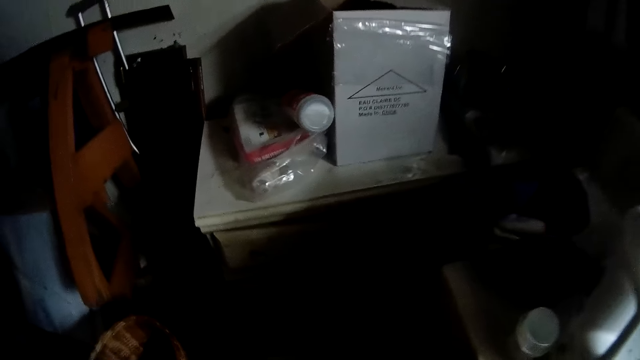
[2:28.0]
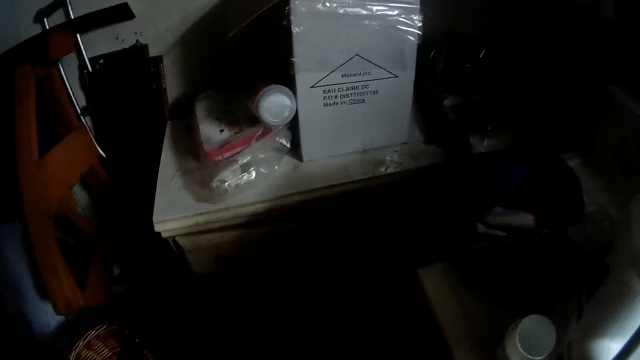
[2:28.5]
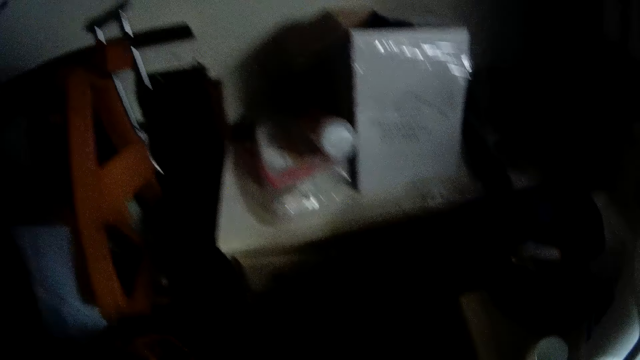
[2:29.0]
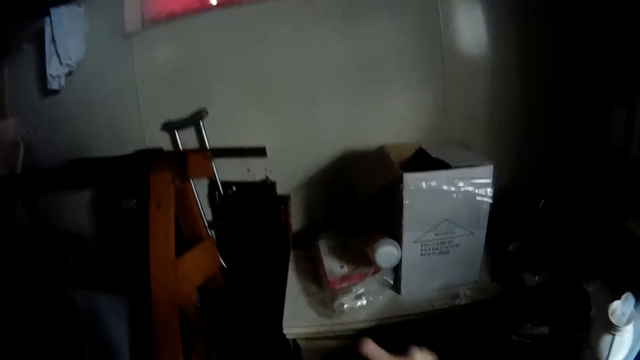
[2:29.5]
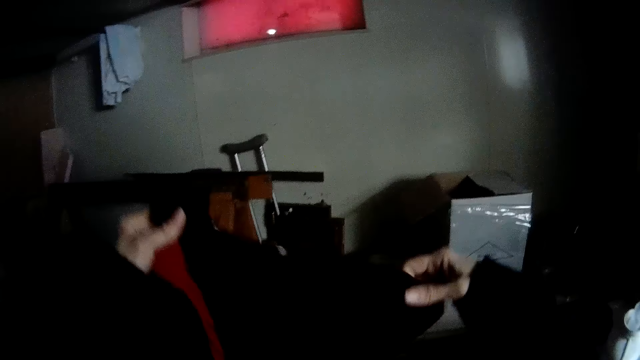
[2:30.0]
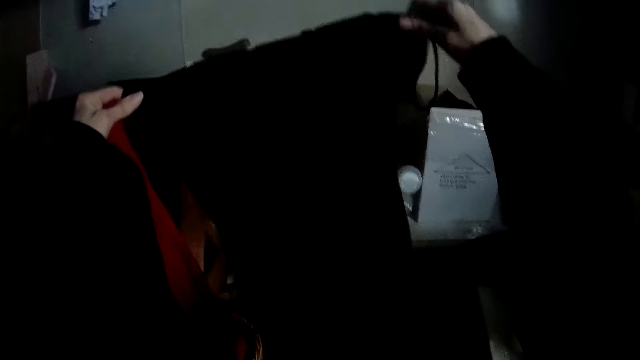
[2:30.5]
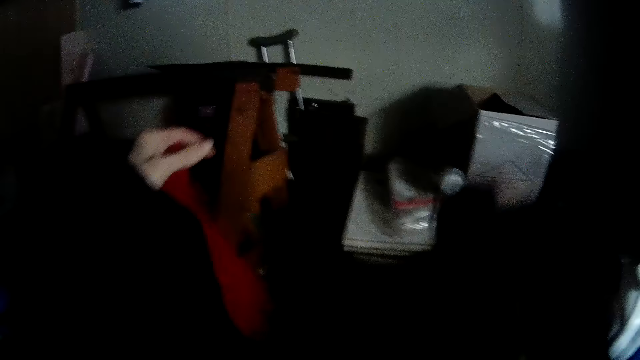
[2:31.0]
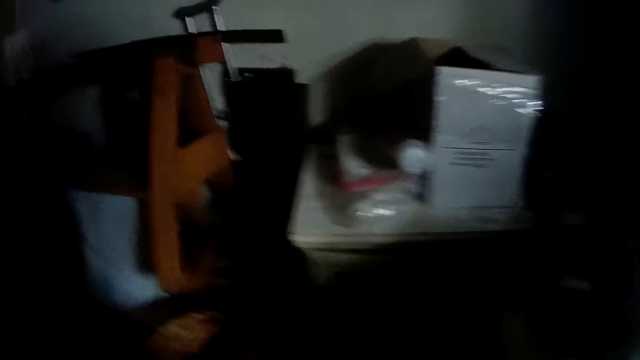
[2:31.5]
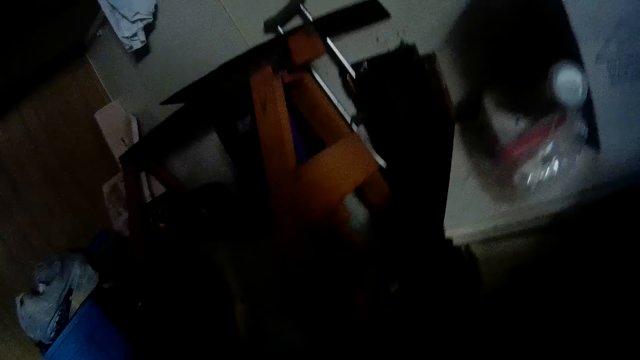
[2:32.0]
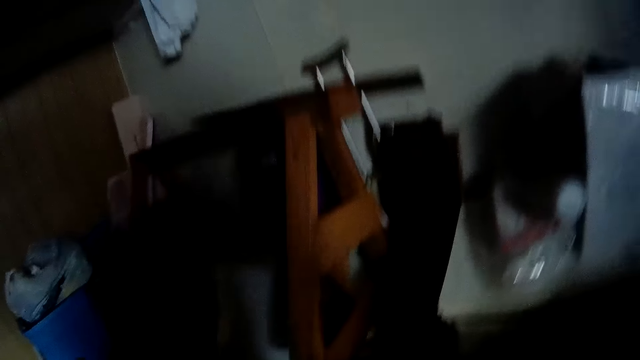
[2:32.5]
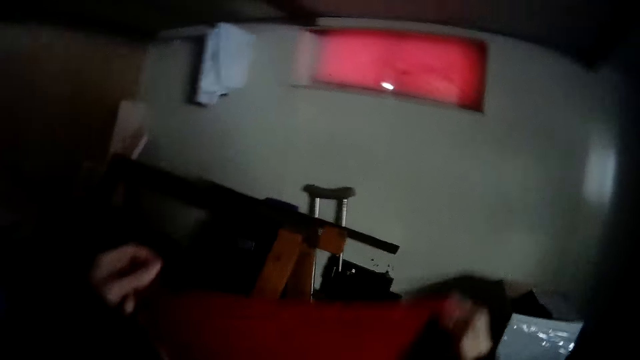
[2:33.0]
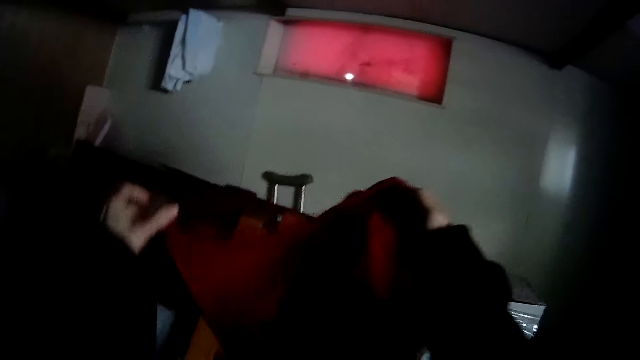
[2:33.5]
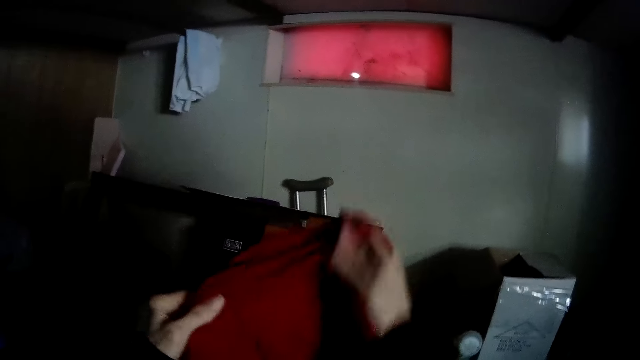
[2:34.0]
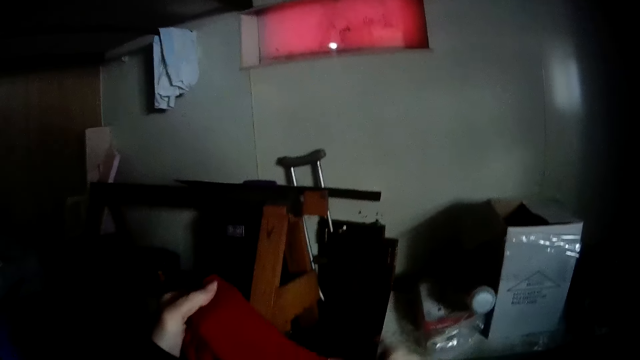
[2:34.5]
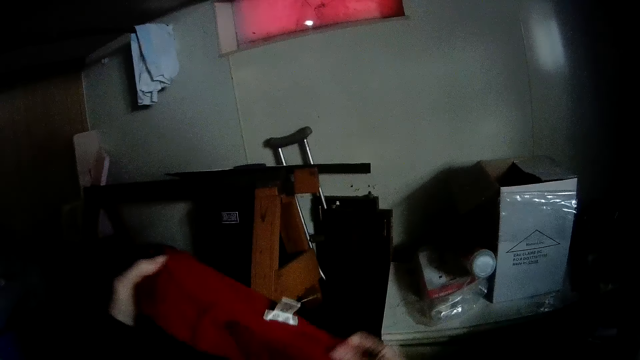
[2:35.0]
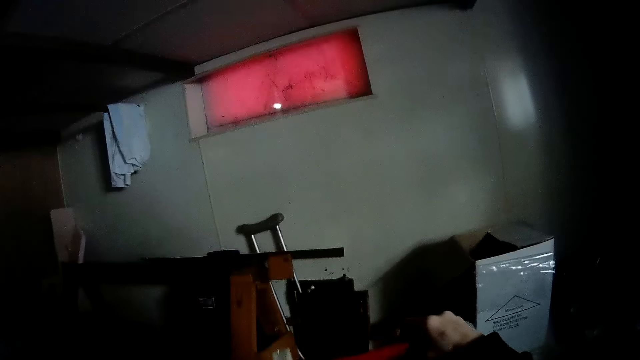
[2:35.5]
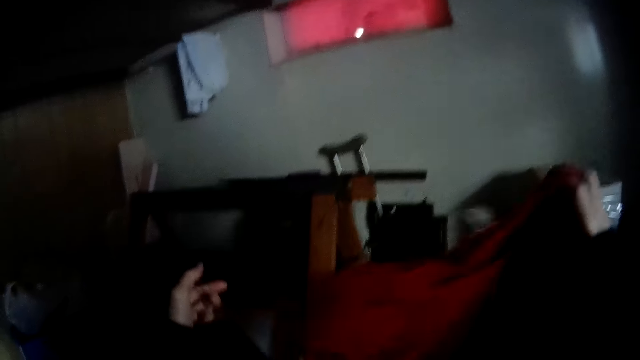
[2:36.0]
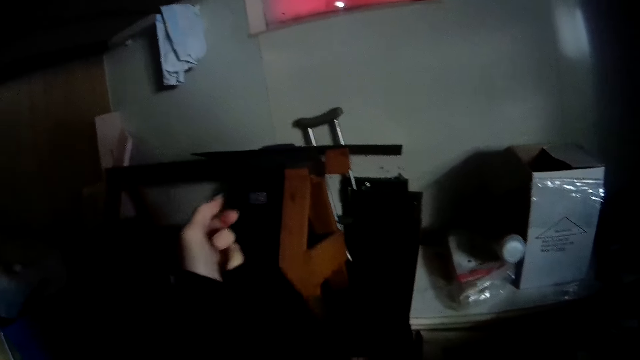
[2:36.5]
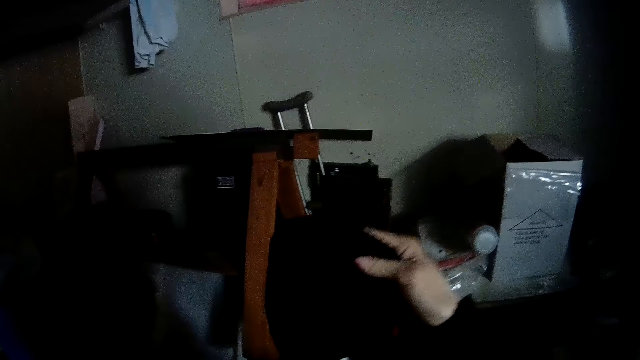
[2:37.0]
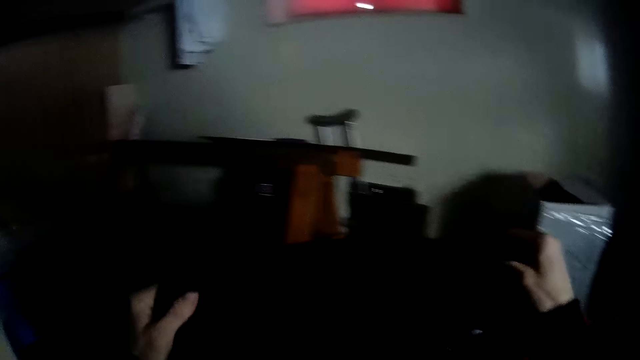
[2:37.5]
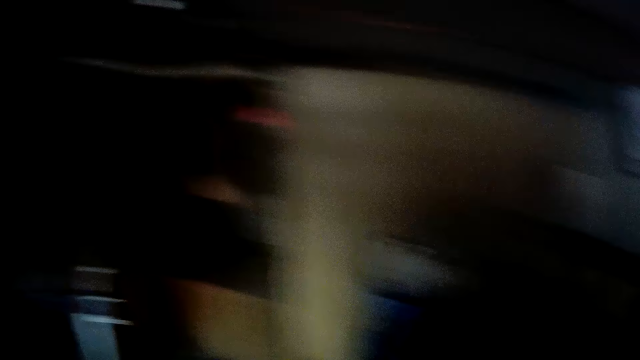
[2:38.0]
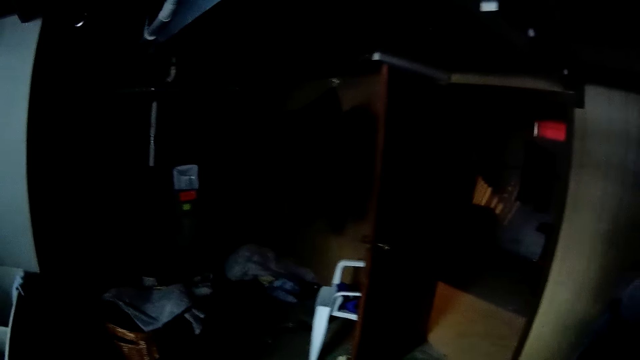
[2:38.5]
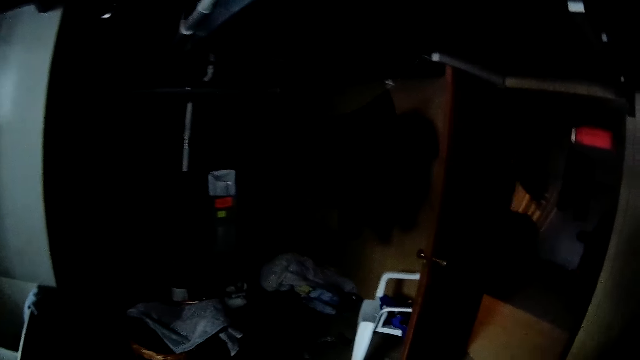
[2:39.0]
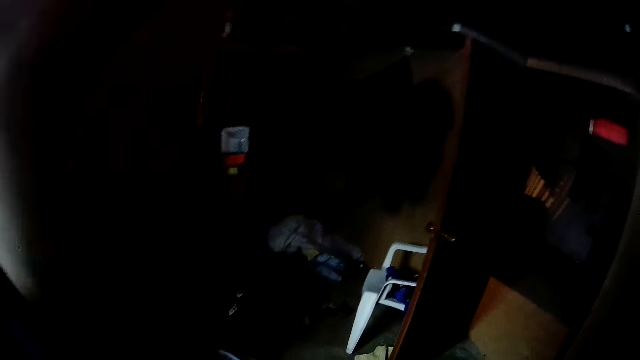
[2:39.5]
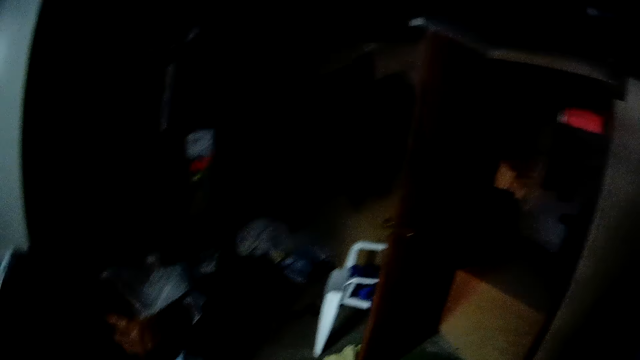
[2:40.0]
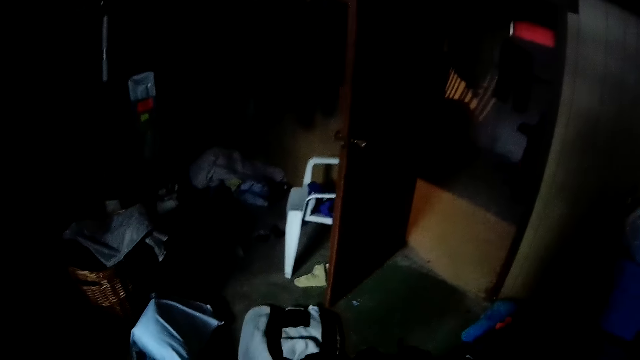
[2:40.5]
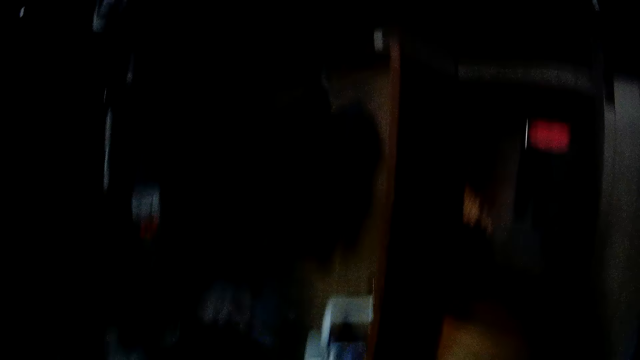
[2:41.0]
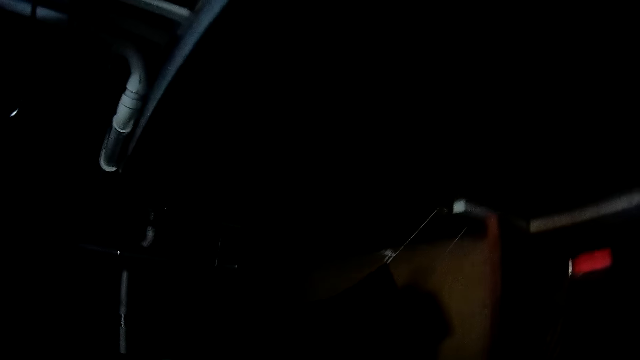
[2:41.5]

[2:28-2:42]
The camera wearer sorts clothes with her hands. She touches another cloth. She touches a red cloth and a black one. She carries the black shirt.

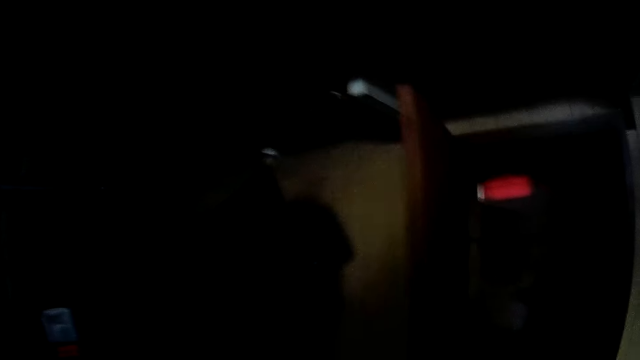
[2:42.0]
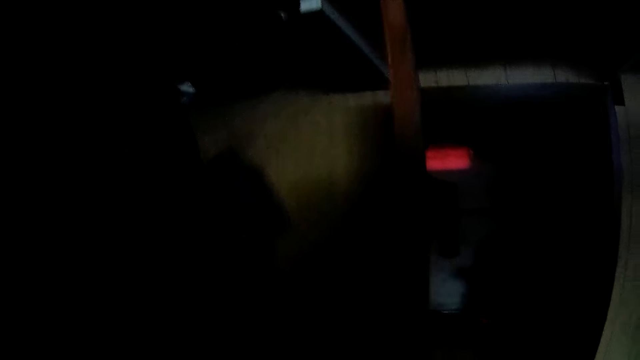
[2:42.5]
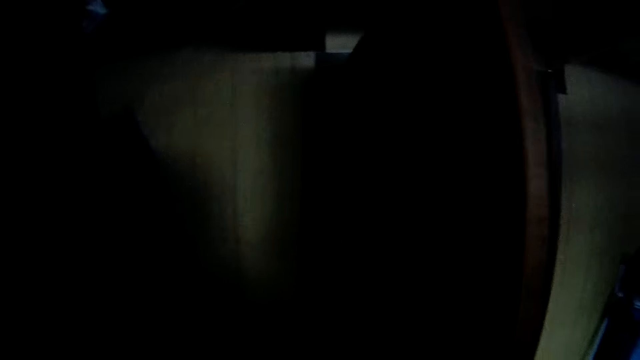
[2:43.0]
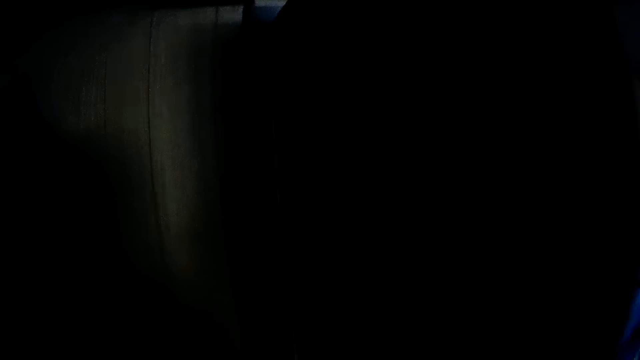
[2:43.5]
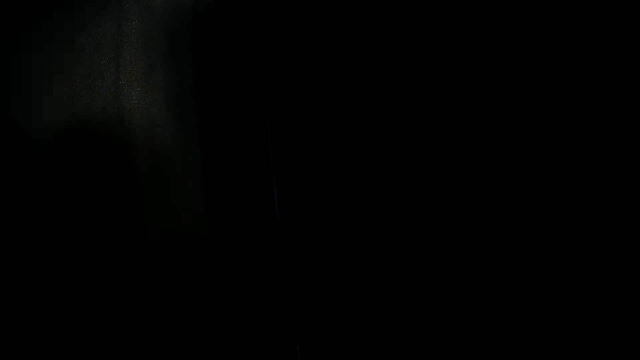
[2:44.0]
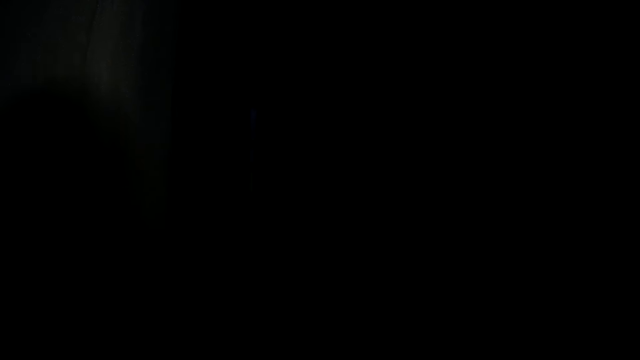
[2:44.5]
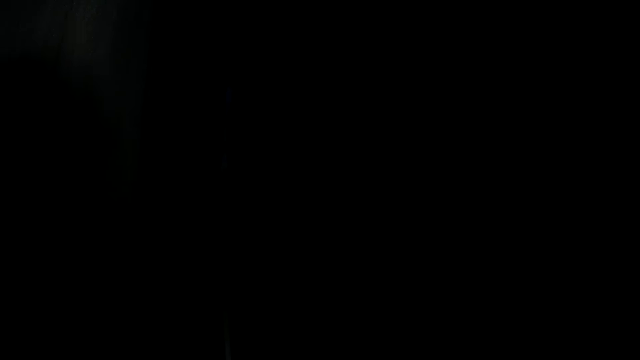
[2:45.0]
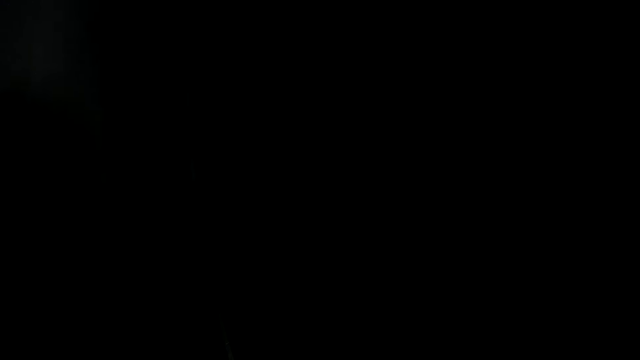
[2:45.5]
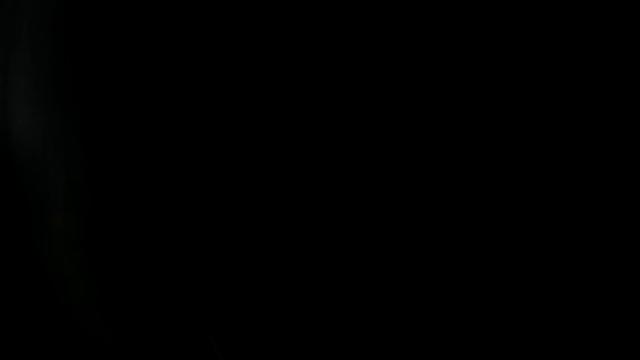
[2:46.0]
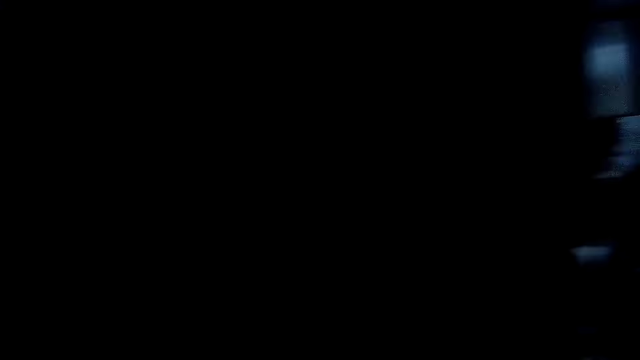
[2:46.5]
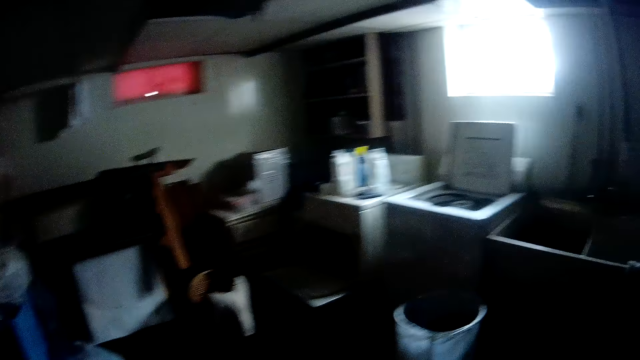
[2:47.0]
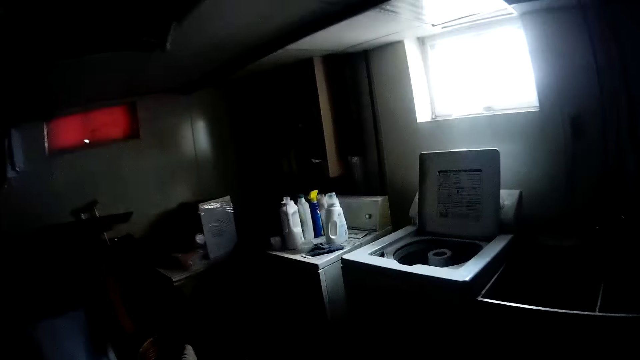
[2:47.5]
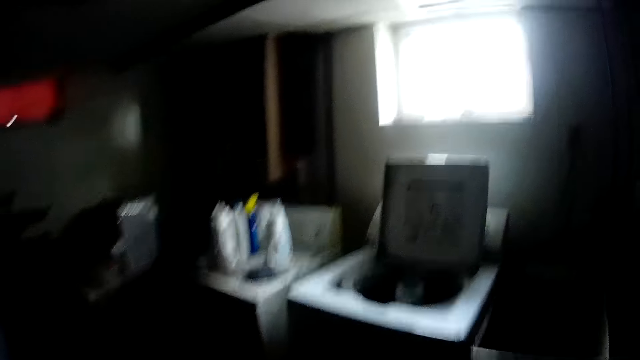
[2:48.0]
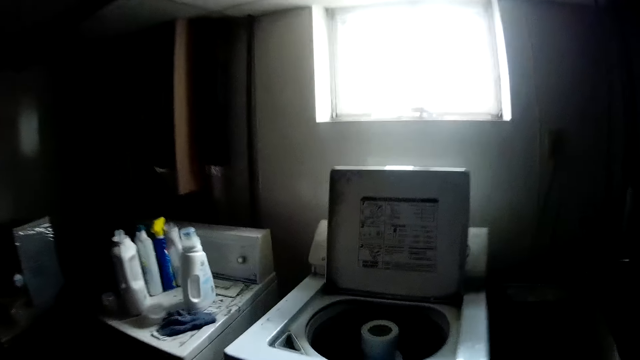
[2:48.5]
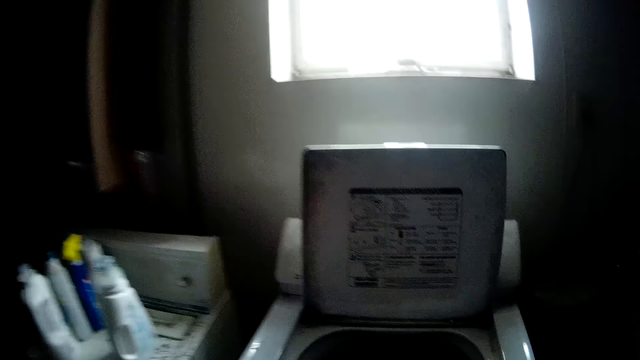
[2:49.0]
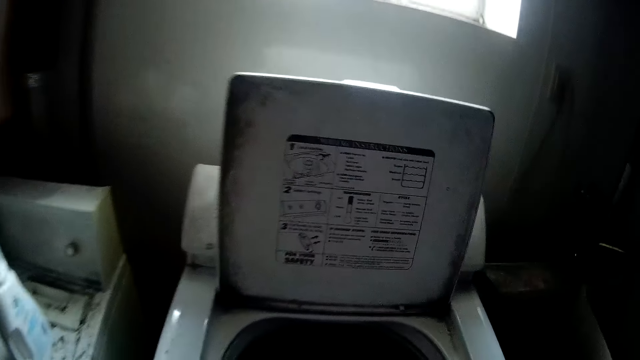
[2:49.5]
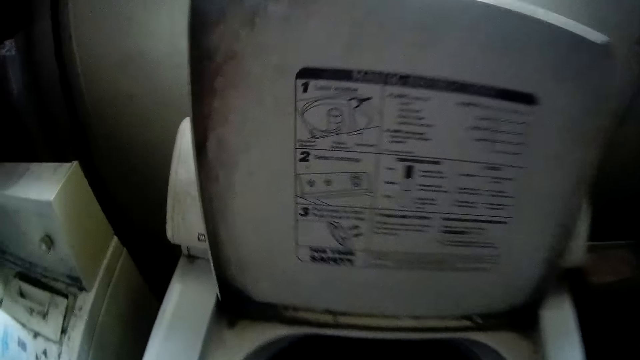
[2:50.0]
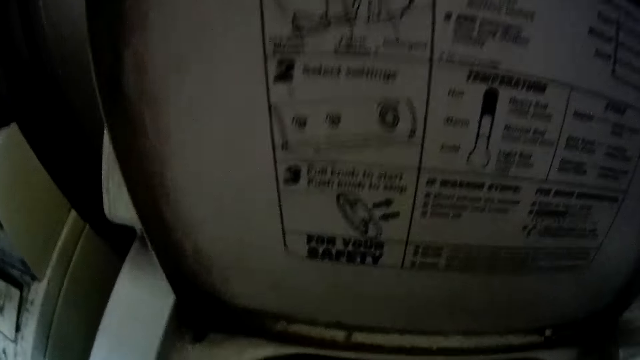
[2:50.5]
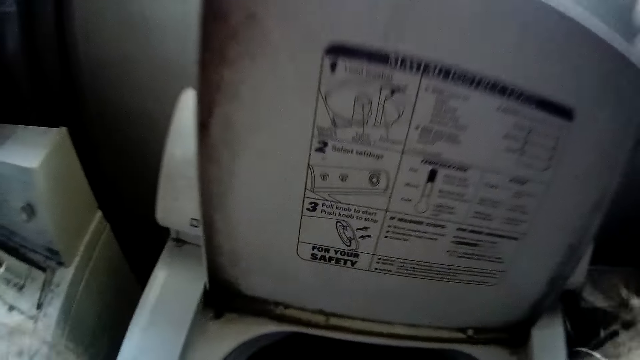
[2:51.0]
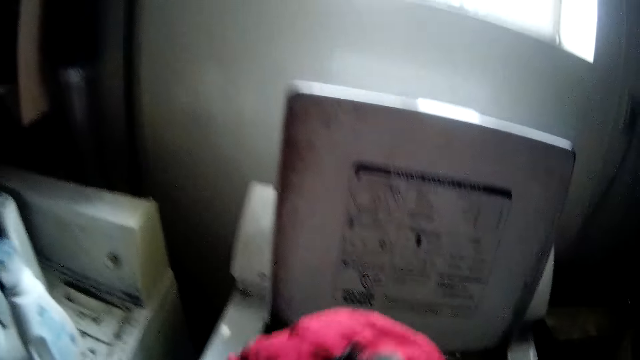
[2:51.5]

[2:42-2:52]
The camera wearer walks around the room. She moves clothes from the washing machine to the basket on the floor with her hands. She carries a cloth.
